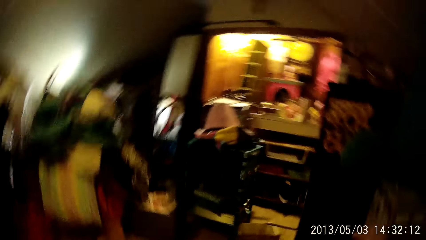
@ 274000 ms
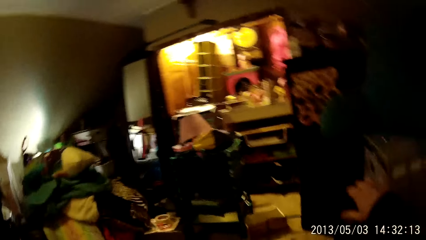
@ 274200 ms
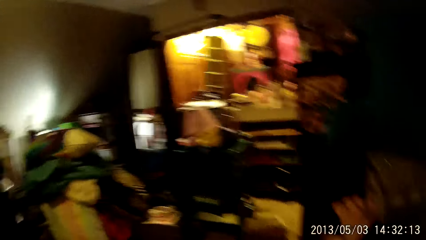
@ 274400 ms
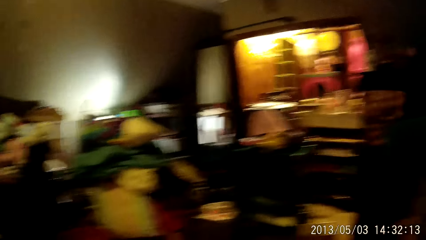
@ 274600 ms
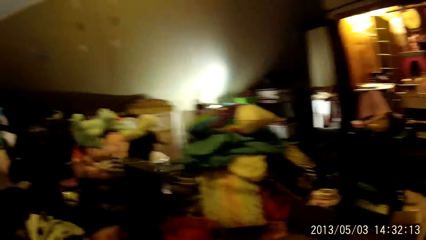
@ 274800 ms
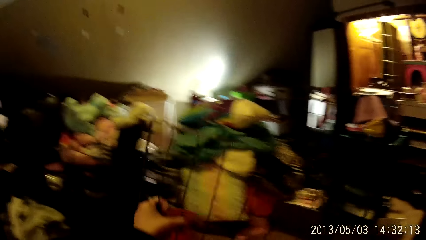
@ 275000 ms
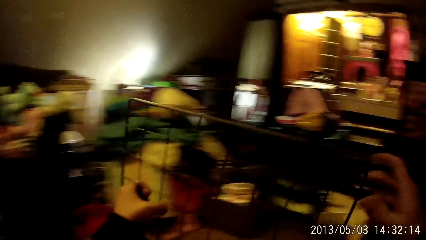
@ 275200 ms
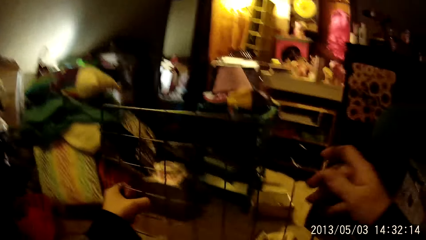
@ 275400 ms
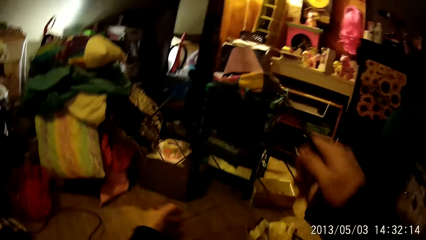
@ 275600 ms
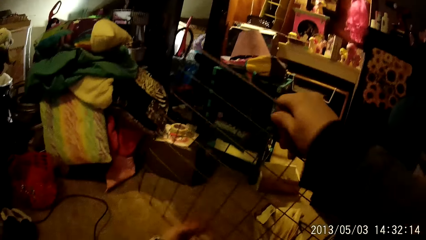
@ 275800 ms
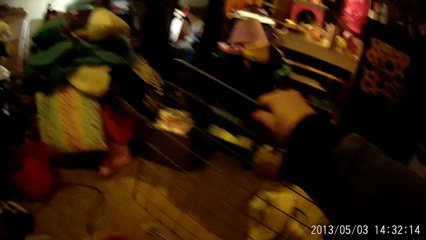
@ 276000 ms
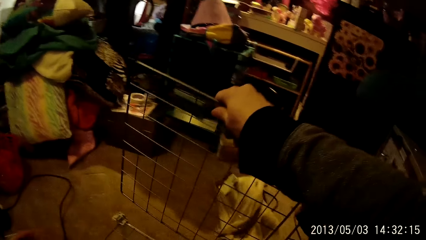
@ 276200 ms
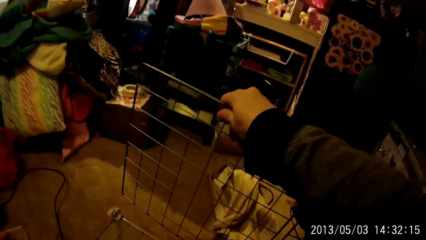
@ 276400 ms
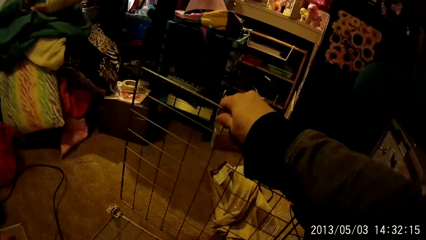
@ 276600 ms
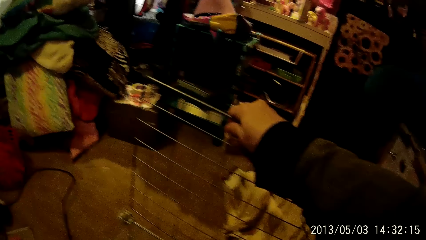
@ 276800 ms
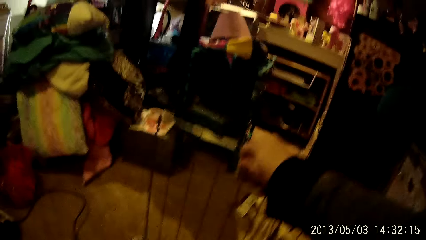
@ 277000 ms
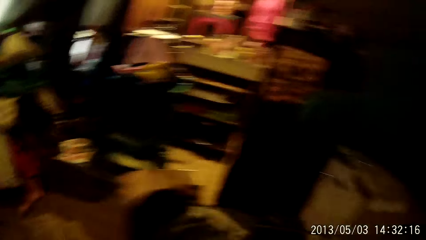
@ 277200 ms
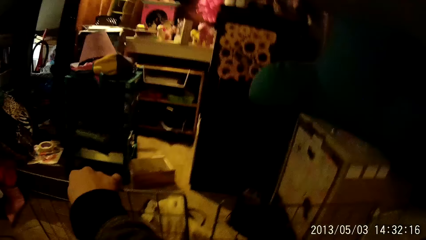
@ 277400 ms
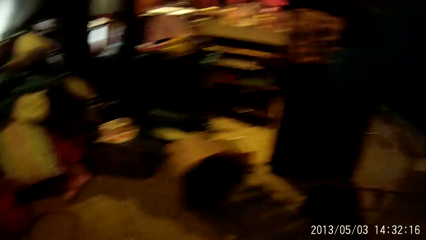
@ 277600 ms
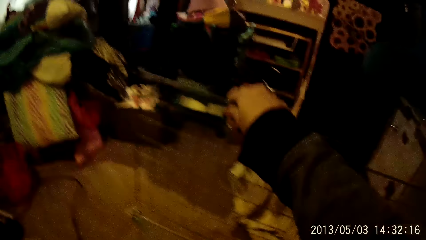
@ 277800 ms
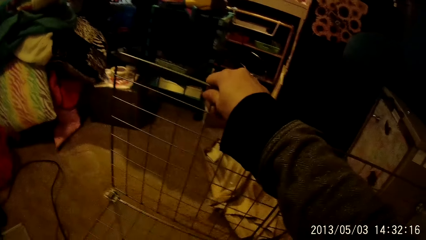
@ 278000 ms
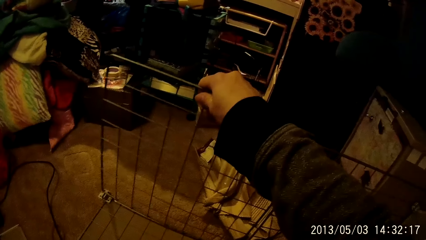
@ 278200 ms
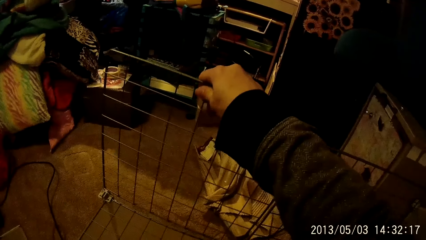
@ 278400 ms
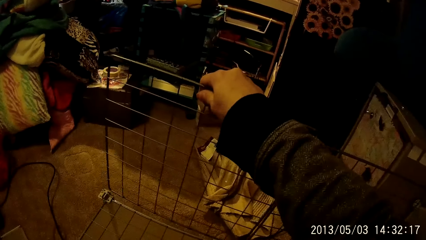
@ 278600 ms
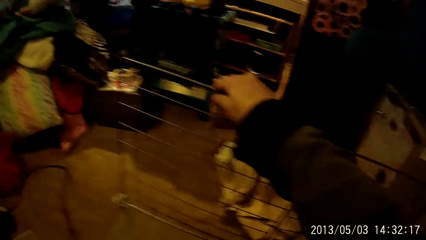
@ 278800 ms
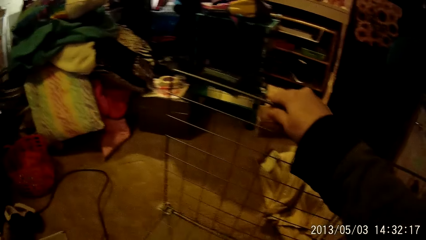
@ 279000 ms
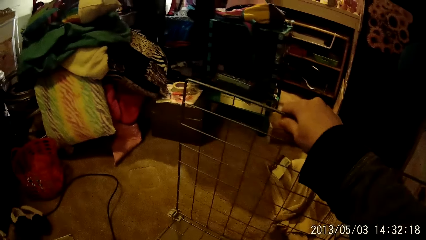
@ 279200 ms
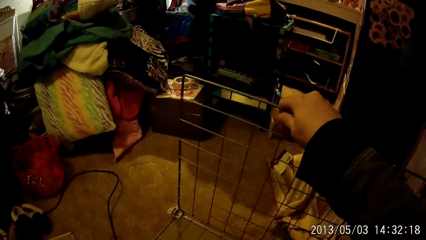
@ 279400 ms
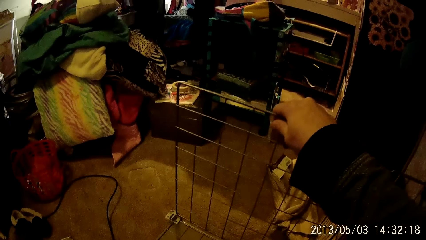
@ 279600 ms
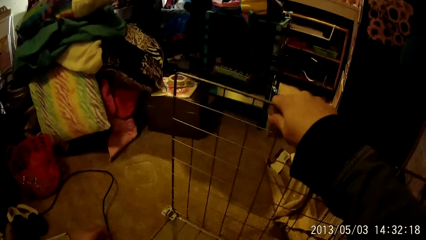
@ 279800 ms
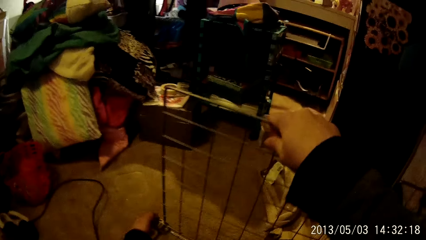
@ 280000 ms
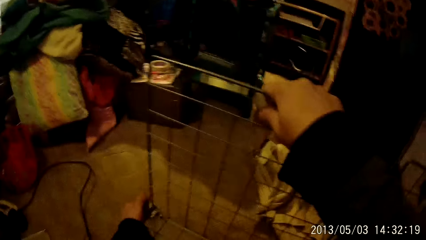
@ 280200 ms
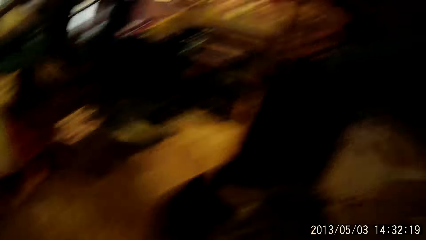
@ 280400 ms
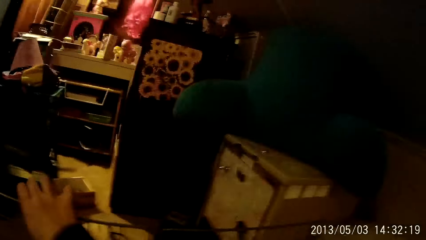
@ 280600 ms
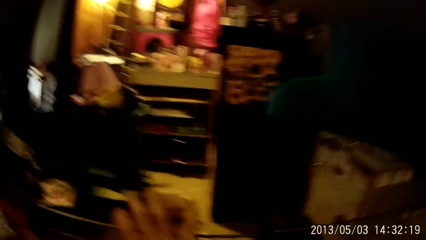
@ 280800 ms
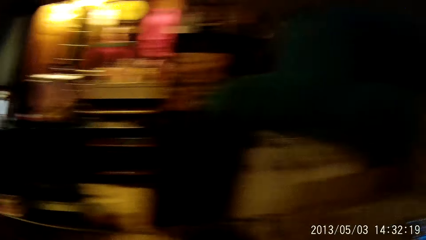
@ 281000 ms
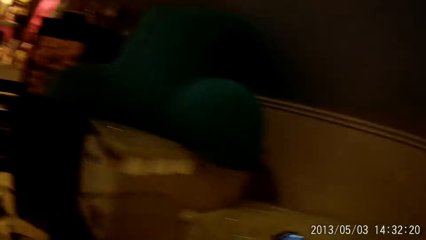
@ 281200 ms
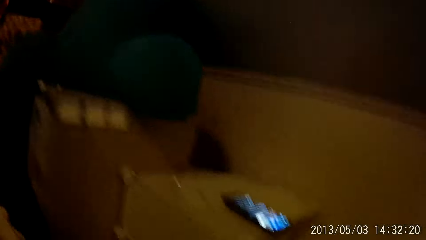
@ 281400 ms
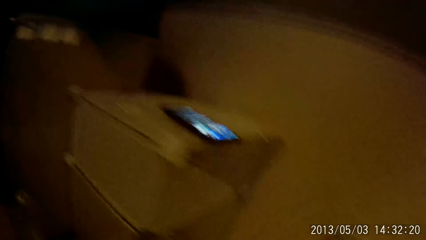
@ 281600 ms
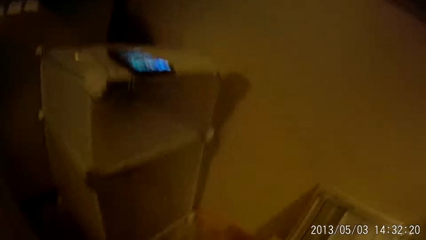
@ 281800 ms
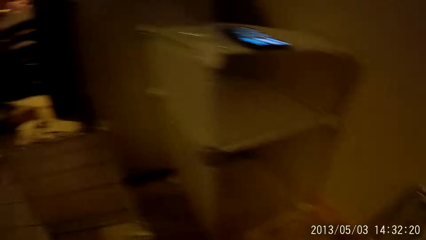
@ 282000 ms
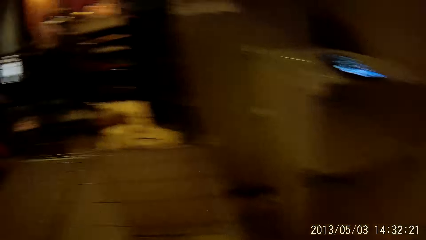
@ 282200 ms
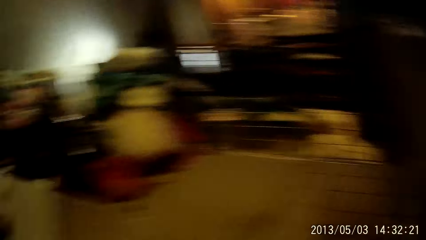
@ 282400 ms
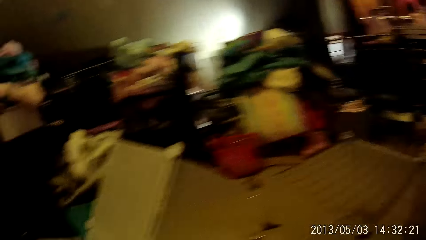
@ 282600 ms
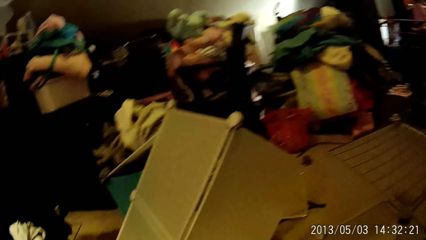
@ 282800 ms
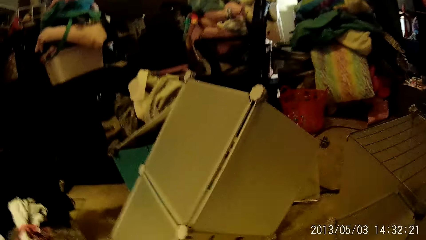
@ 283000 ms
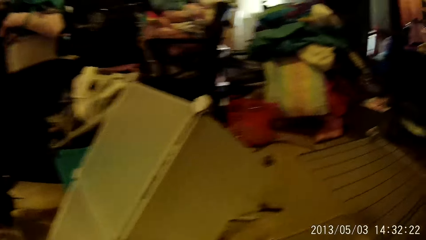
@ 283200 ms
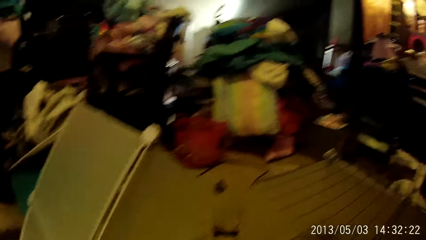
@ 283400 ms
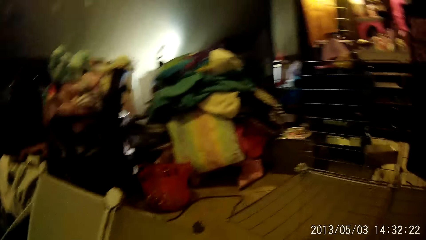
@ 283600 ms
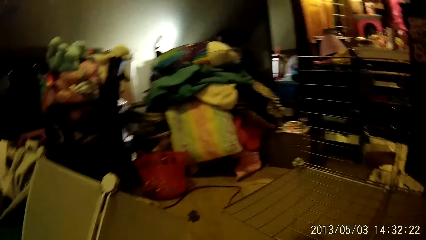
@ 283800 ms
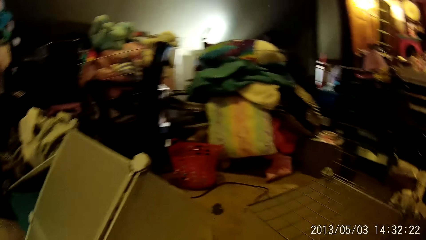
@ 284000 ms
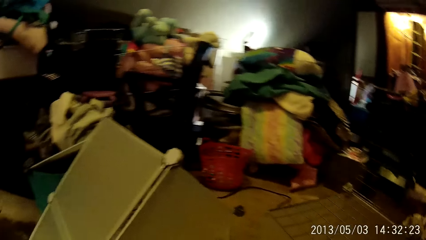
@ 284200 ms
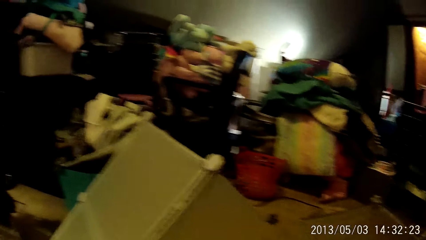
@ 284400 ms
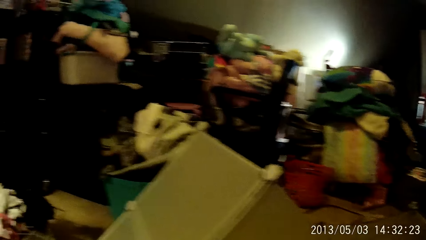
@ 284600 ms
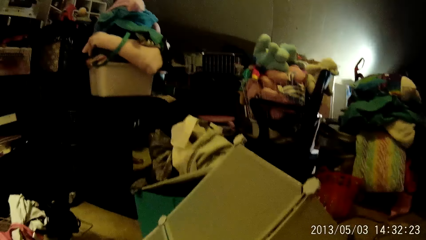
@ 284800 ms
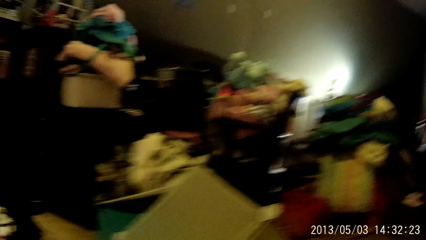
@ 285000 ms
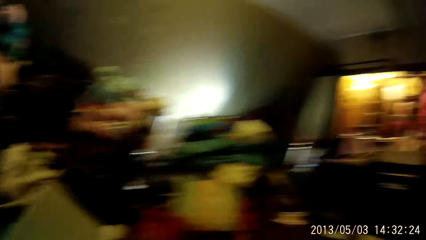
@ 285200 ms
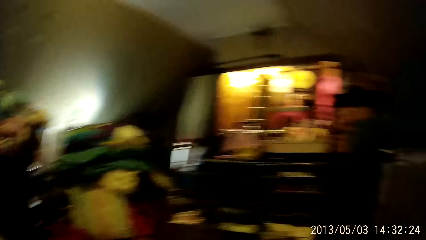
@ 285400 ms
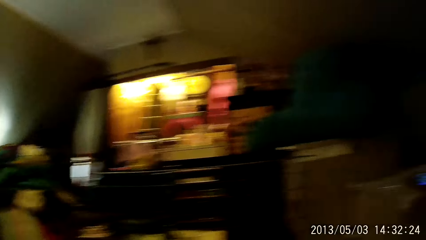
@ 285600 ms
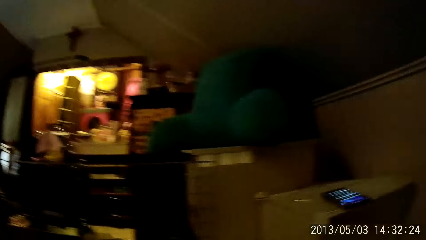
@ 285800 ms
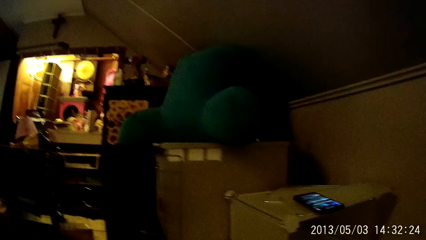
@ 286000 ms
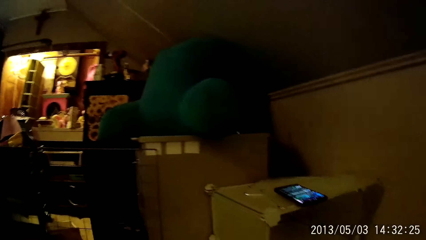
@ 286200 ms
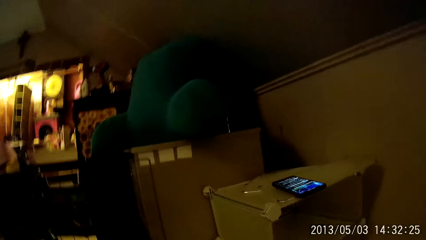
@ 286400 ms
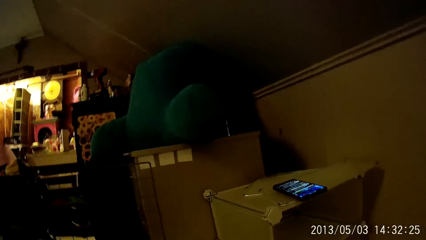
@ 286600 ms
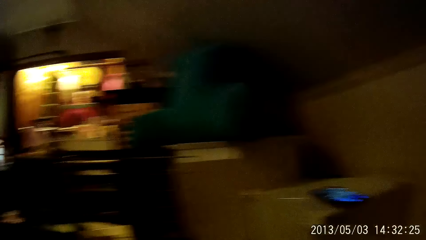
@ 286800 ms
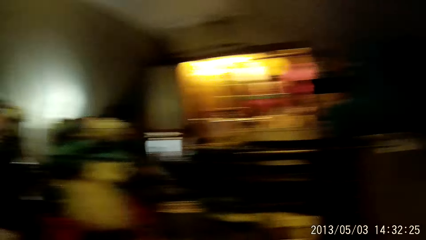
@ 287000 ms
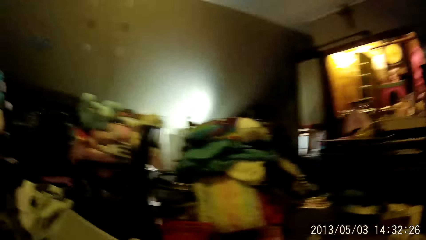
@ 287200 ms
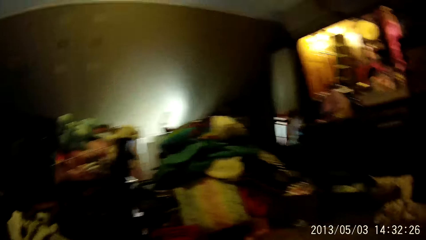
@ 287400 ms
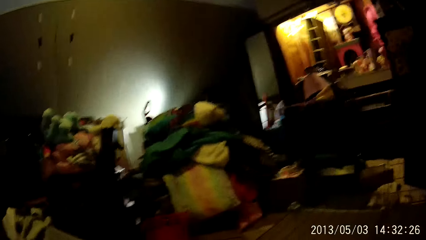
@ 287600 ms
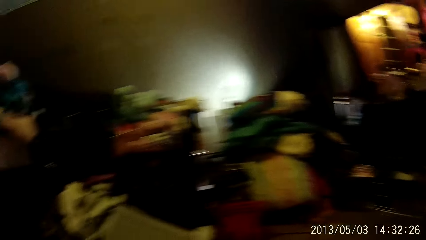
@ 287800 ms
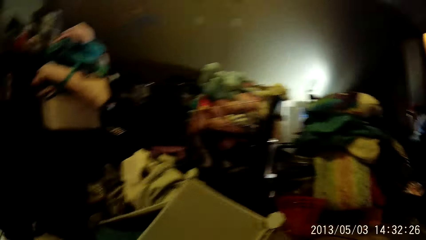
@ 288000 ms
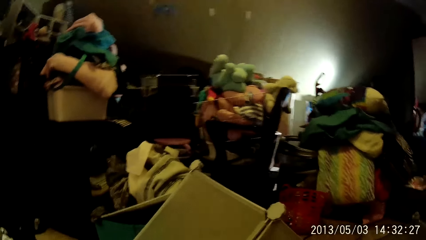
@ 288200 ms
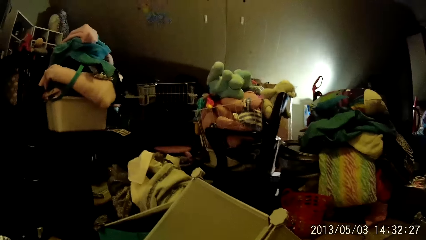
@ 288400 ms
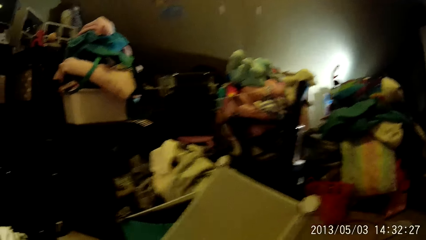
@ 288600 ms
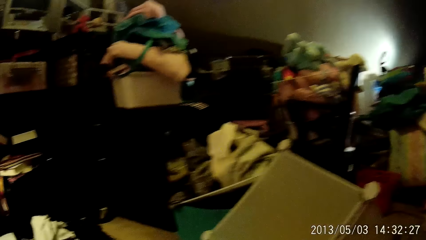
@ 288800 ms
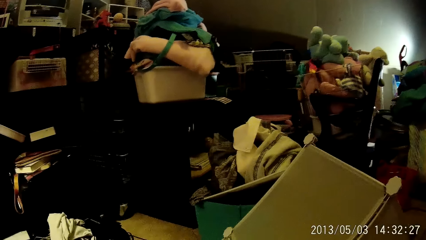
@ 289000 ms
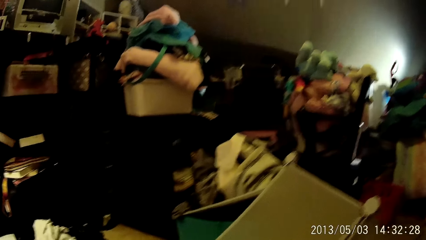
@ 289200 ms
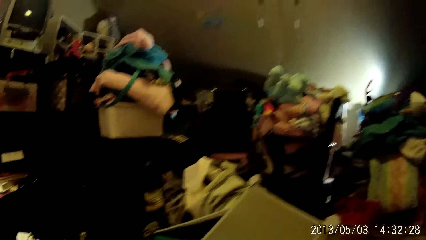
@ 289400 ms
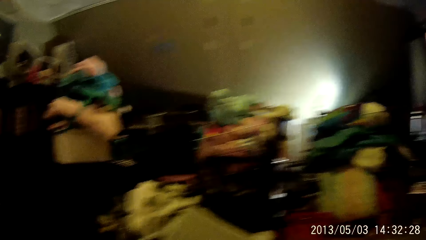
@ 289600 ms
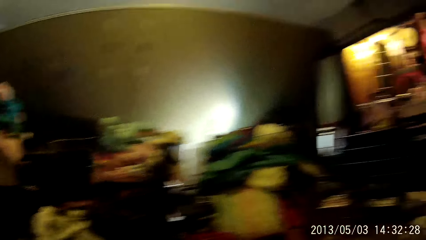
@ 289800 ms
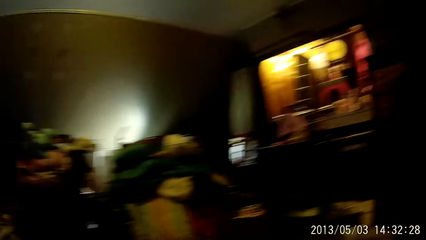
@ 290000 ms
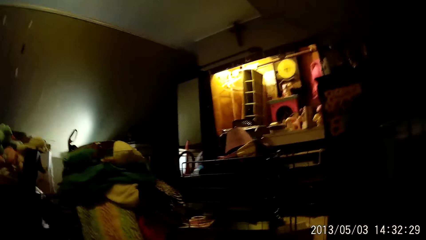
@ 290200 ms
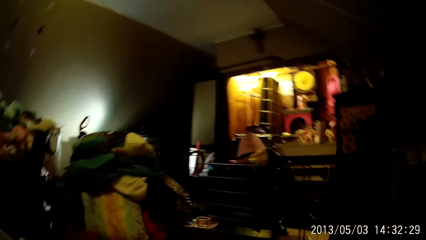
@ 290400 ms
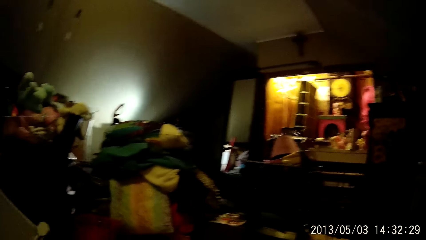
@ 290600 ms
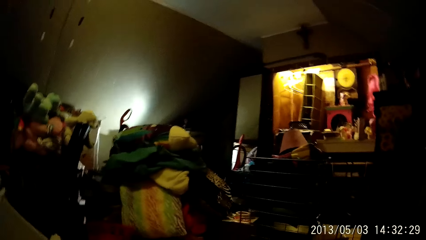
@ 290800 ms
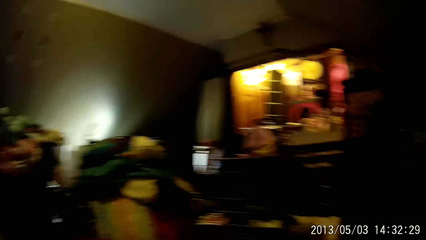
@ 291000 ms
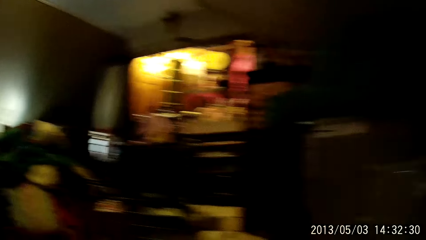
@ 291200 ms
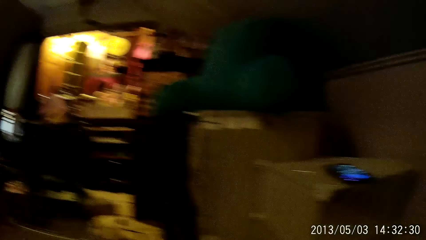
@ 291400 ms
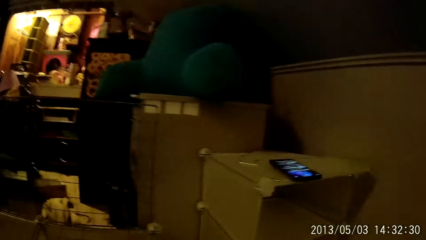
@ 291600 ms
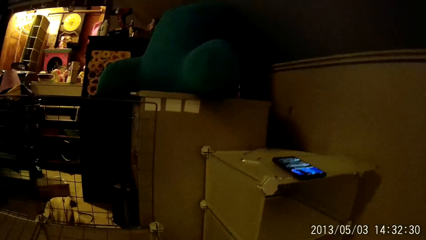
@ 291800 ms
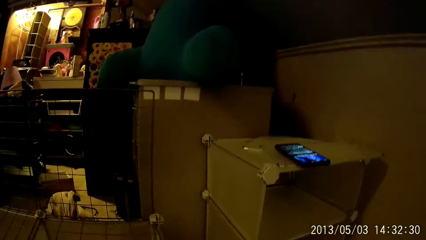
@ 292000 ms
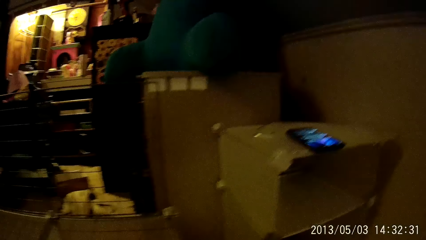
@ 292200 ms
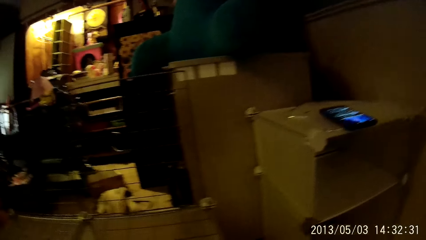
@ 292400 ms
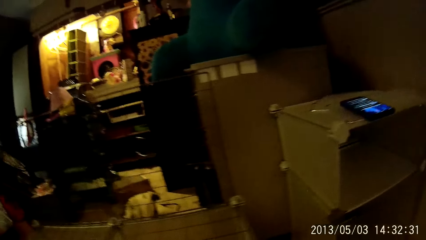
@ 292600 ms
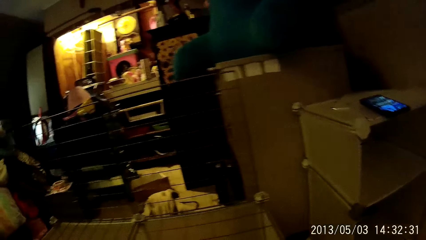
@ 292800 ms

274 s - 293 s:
The camera wearer fixes the mesh on the storage structure.
